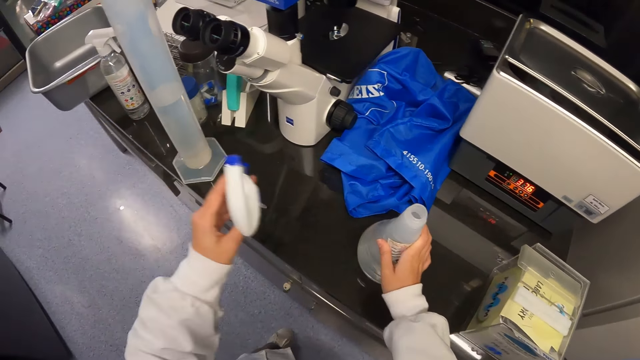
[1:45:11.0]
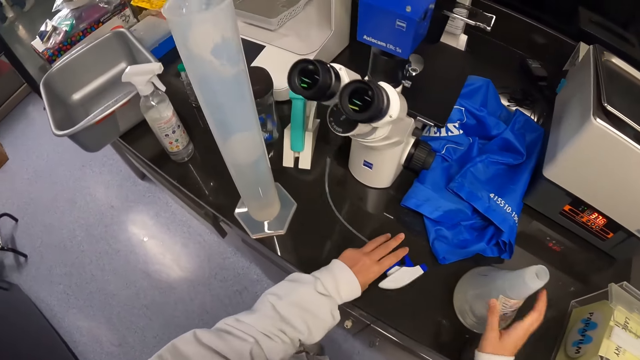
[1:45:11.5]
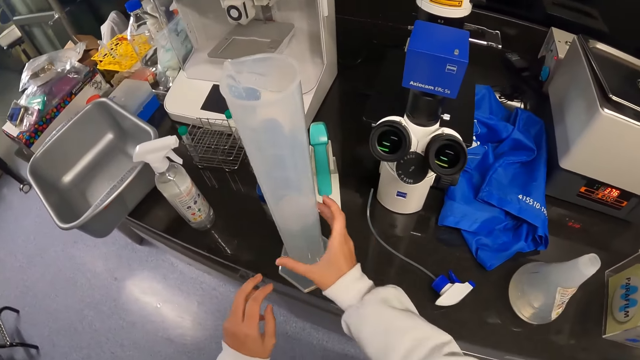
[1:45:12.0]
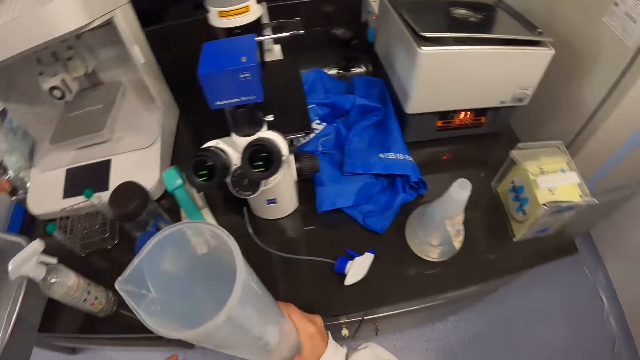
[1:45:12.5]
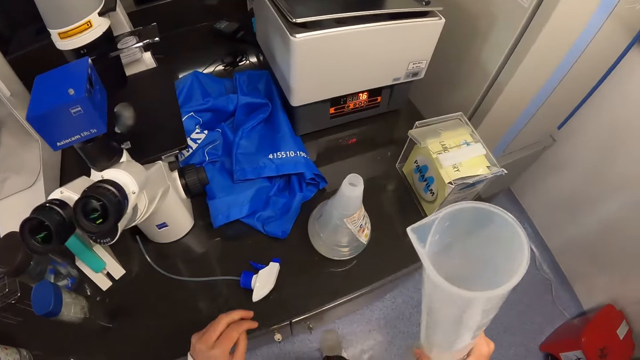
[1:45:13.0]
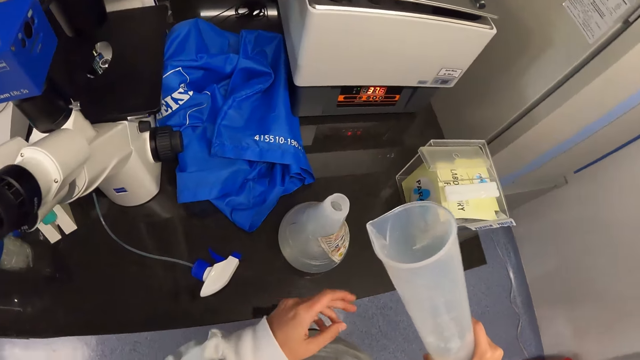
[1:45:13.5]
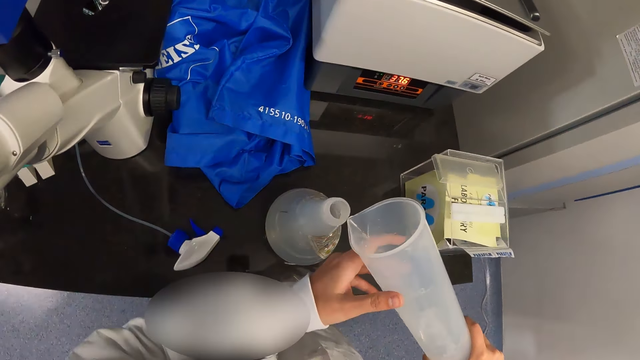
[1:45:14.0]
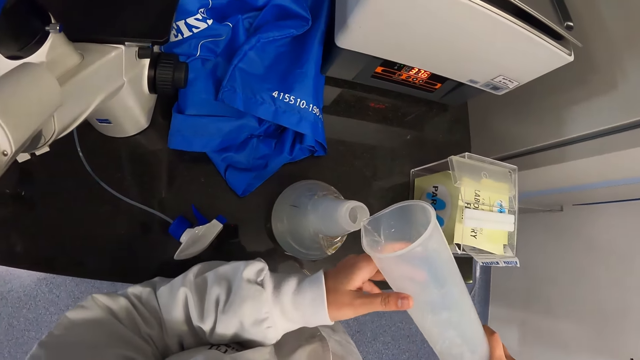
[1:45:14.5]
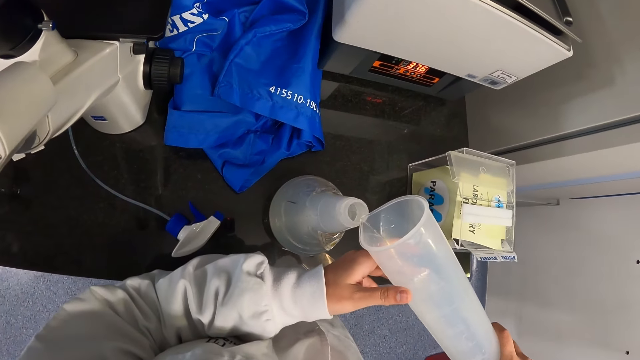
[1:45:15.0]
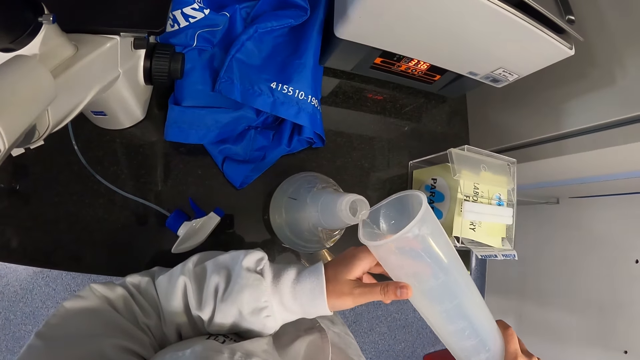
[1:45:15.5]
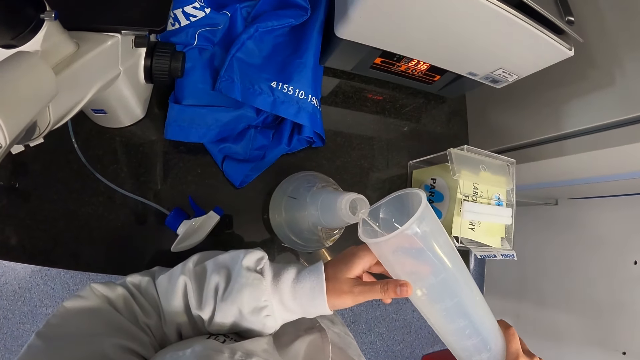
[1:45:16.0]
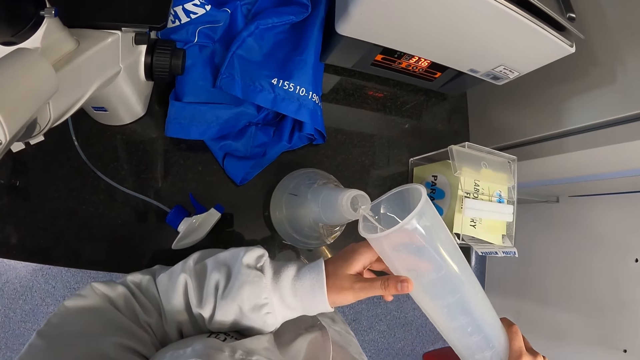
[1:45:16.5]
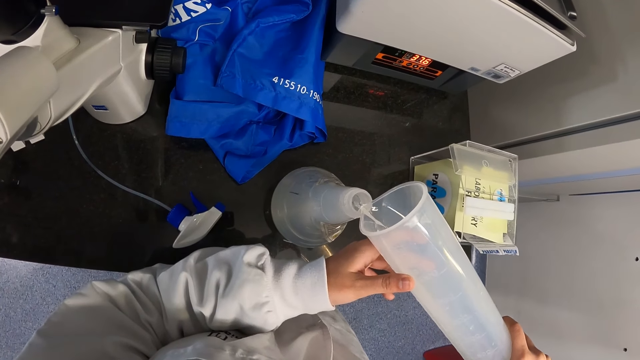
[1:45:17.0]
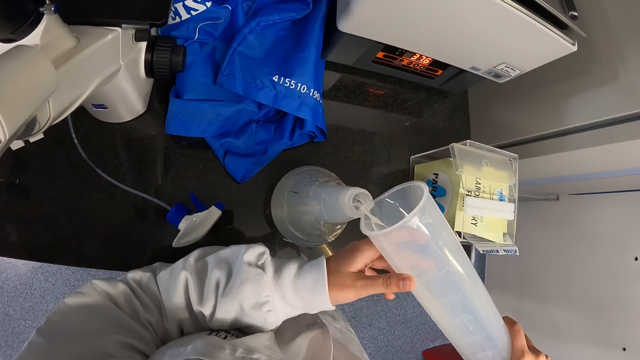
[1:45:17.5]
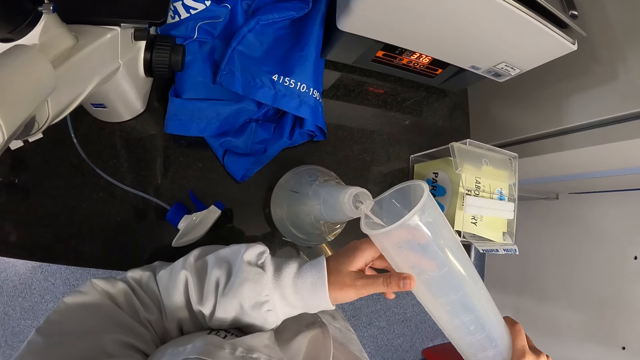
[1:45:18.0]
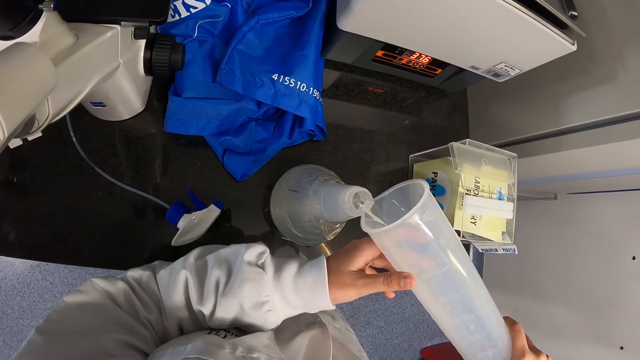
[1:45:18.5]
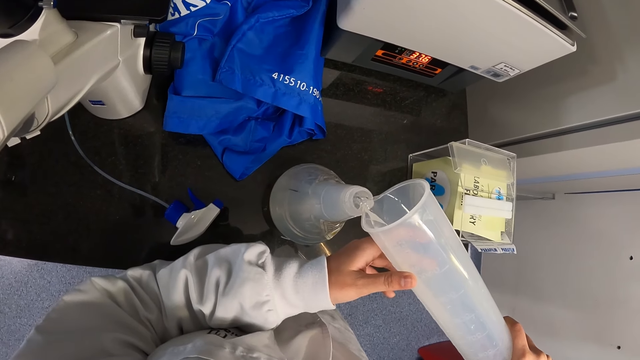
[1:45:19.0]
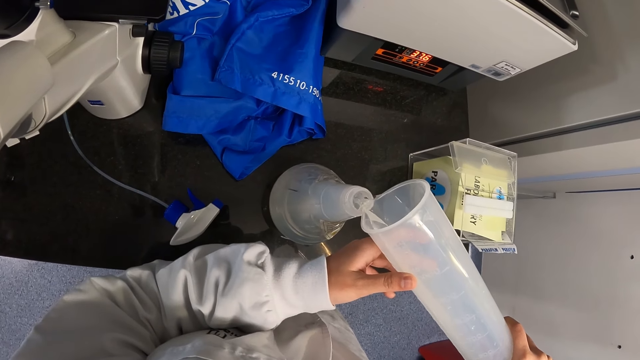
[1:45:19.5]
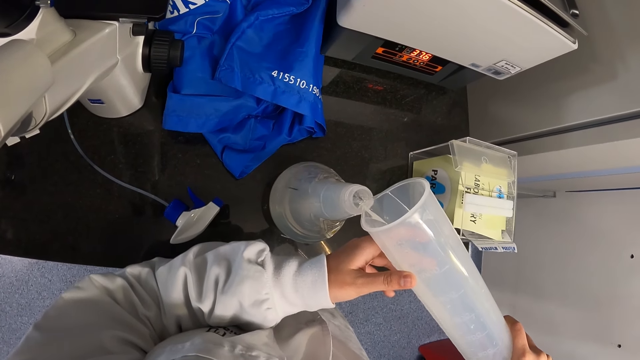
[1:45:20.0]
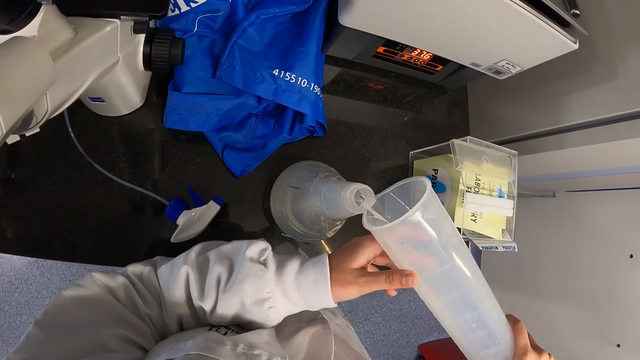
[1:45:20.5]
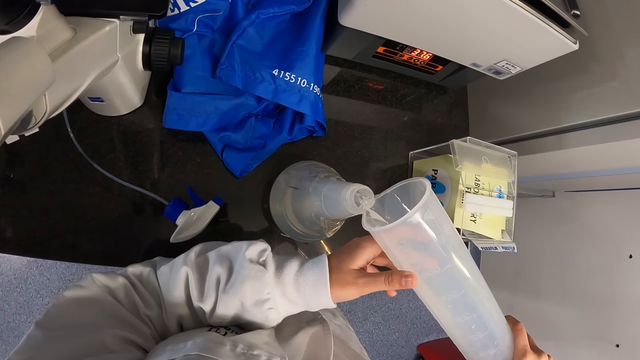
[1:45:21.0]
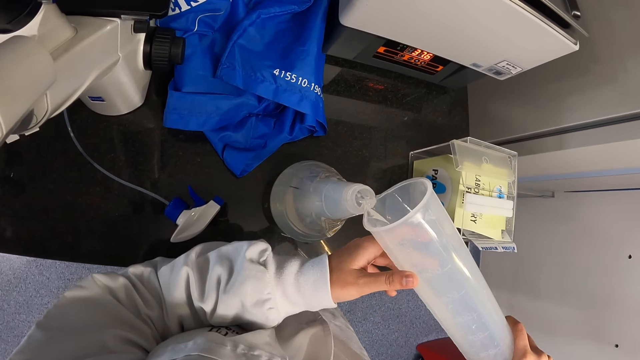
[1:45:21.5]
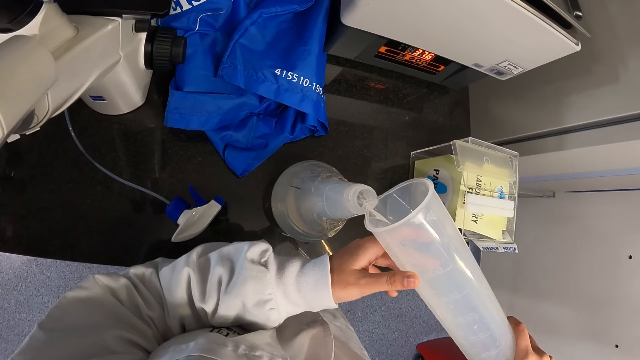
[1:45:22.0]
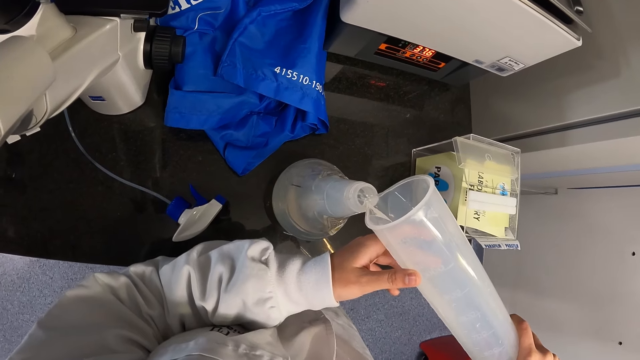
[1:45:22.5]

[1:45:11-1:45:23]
The camera wearer drops the container lid on the countertop. They take the flask on the countertop. They fill the container on the countertop with liquid from the flask.

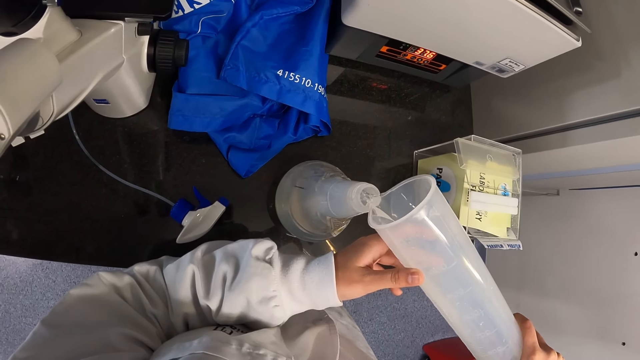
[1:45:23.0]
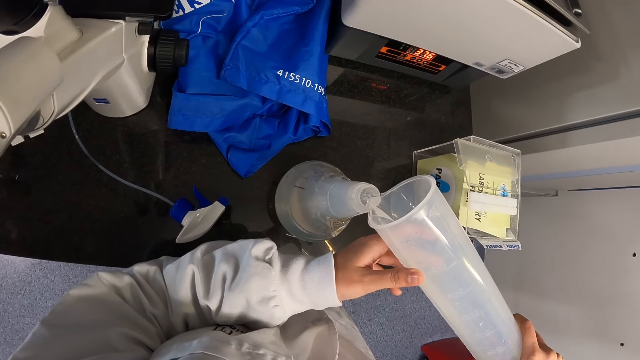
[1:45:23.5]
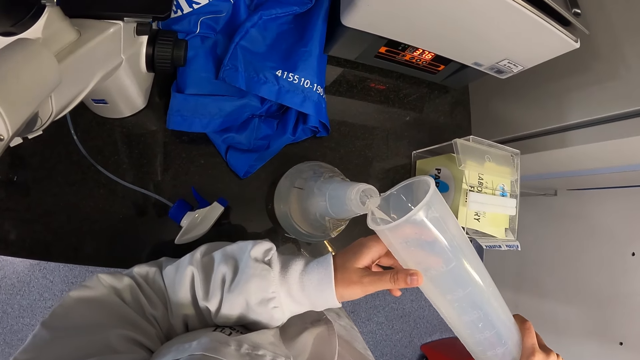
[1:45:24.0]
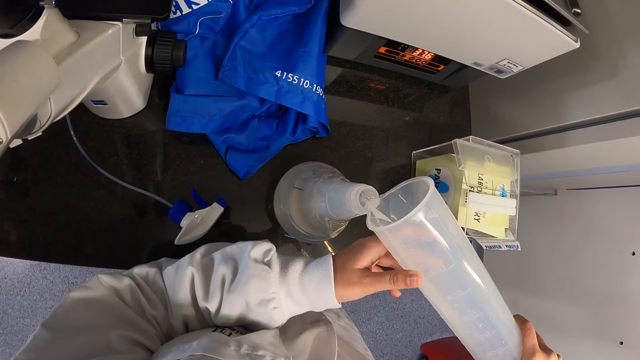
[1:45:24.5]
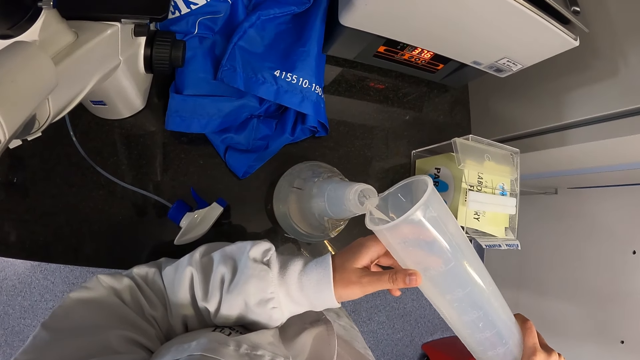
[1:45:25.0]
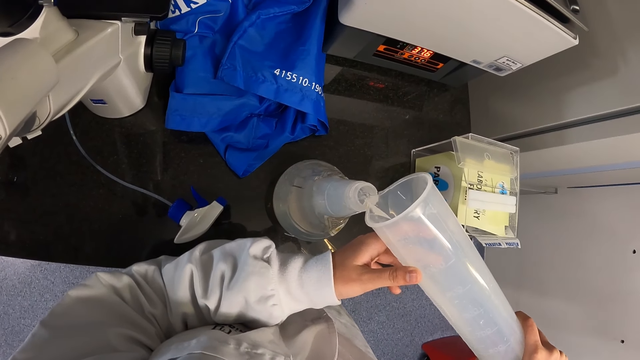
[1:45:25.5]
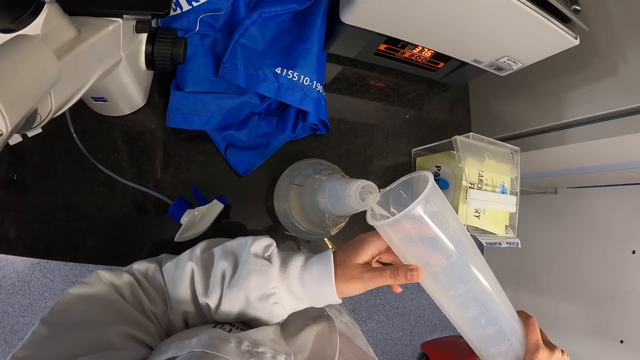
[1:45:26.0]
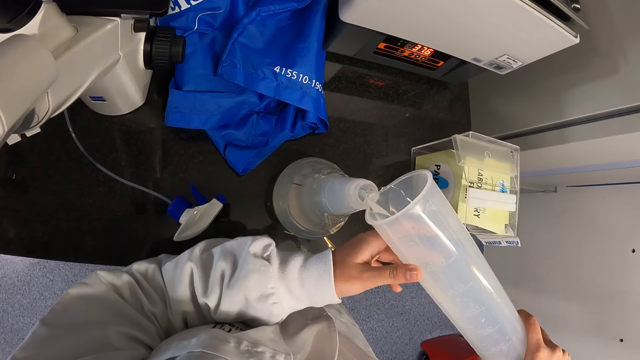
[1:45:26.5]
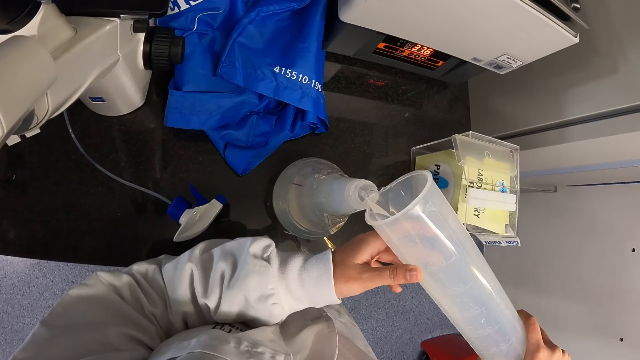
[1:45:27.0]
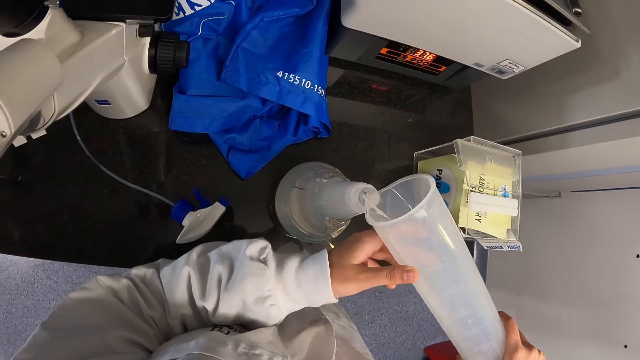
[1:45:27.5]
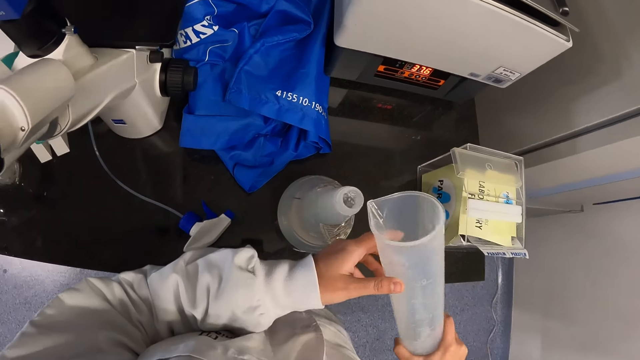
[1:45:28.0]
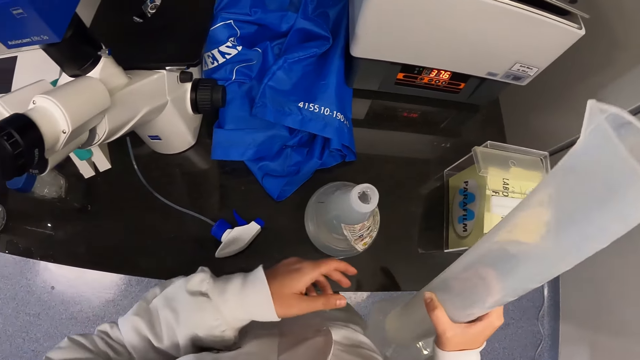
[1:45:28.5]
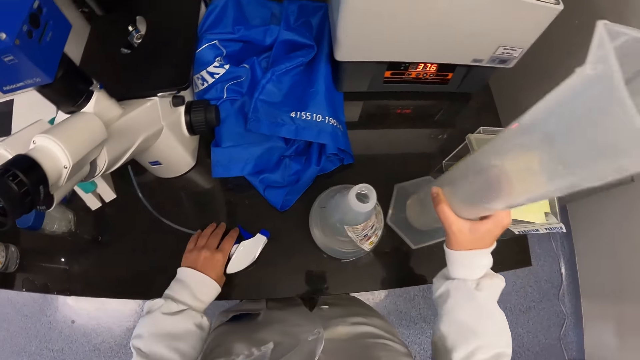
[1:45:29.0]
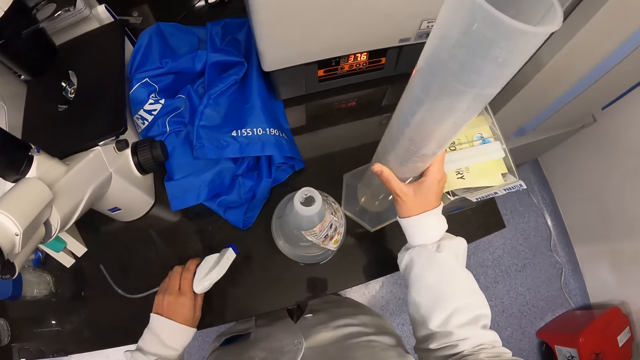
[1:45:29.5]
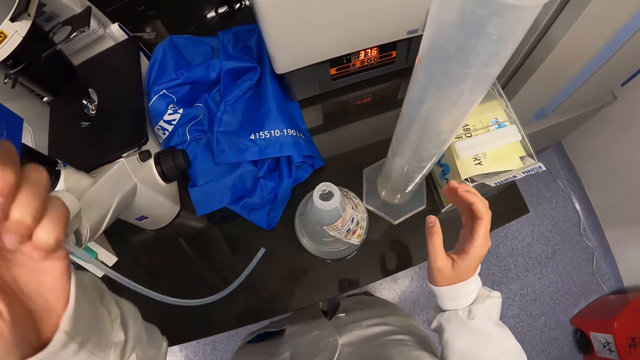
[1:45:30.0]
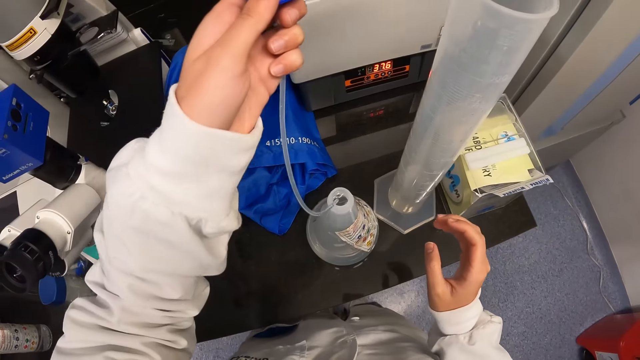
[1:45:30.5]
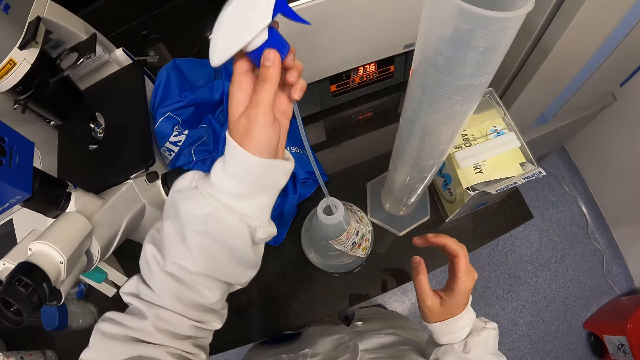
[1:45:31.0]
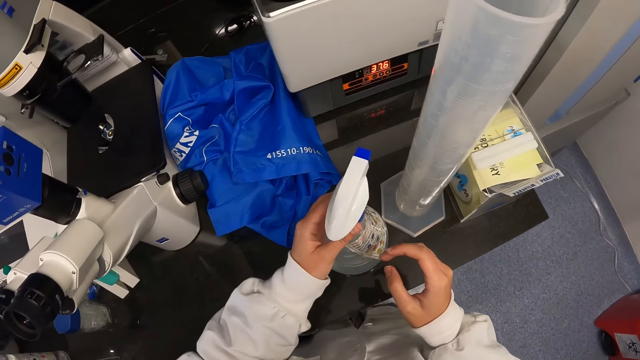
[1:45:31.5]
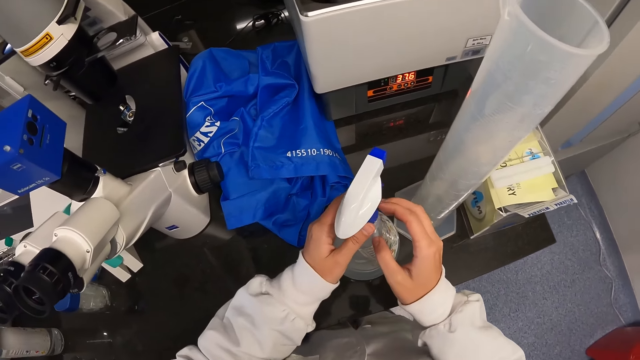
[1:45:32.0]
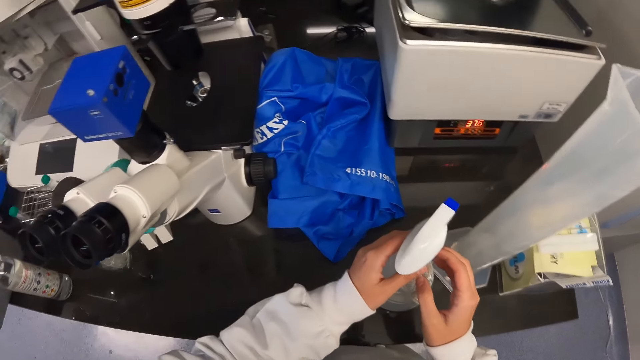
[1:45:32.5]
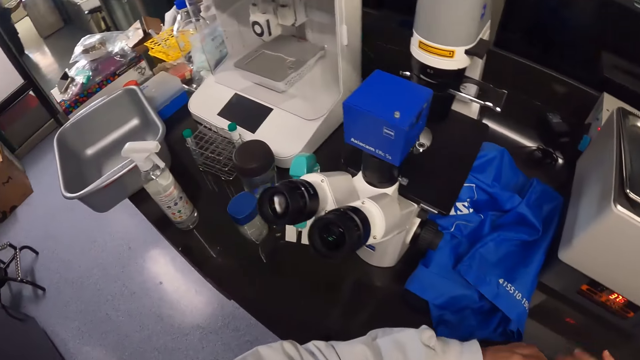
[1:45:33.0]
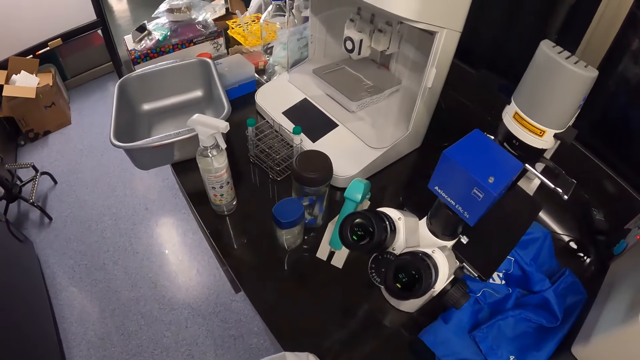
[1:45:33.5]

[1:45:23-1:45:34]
The camera wearer drops the flask on the countertop. They take the container lid from the countertop. They close the container, tighten the lid on the container.
